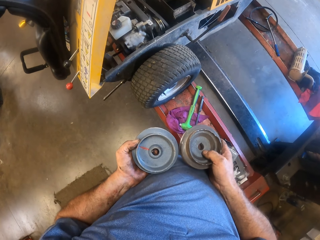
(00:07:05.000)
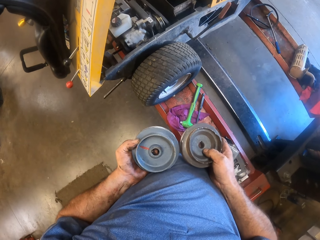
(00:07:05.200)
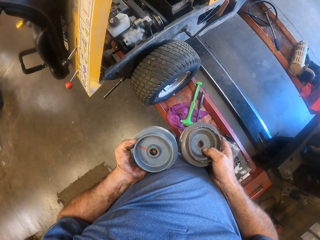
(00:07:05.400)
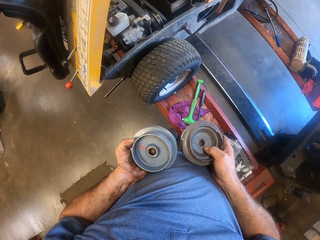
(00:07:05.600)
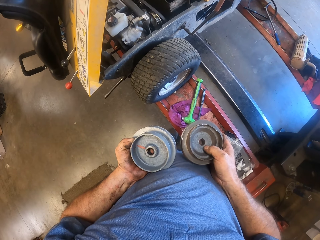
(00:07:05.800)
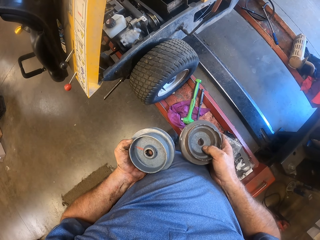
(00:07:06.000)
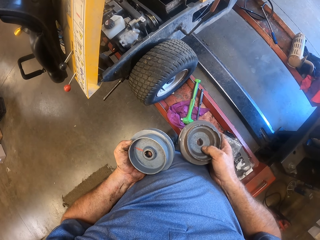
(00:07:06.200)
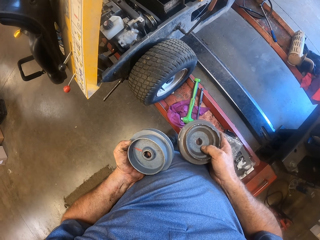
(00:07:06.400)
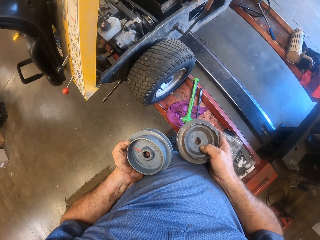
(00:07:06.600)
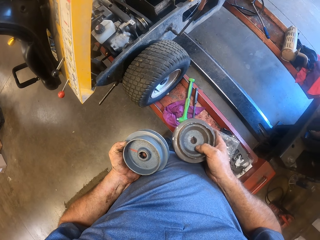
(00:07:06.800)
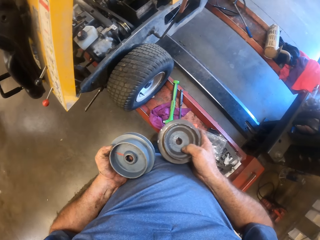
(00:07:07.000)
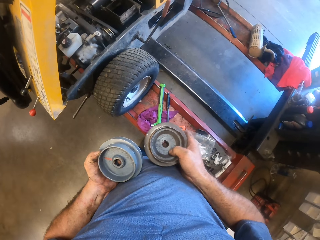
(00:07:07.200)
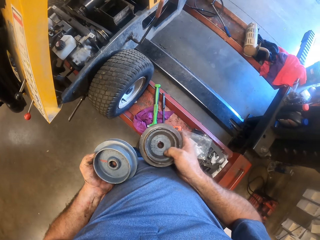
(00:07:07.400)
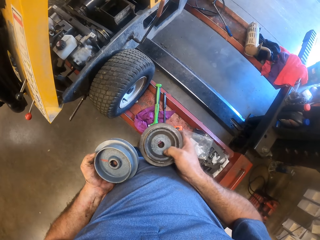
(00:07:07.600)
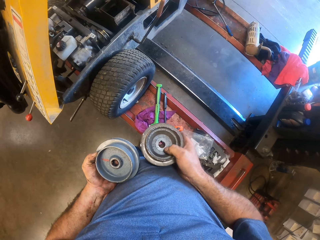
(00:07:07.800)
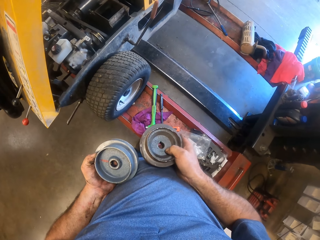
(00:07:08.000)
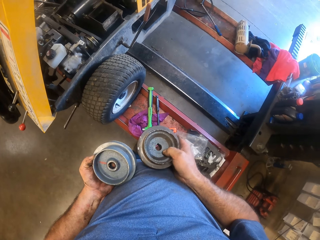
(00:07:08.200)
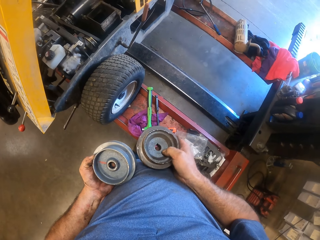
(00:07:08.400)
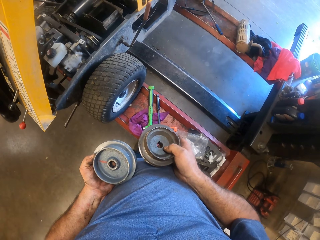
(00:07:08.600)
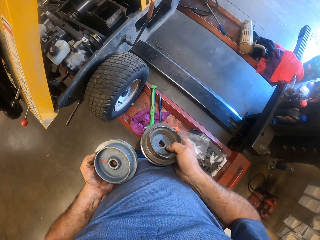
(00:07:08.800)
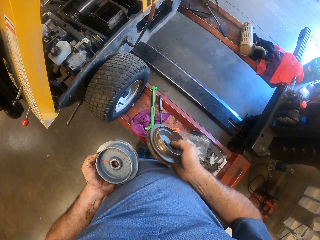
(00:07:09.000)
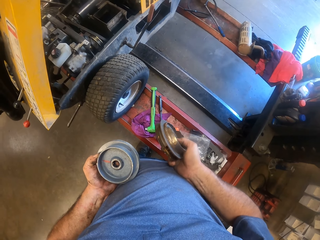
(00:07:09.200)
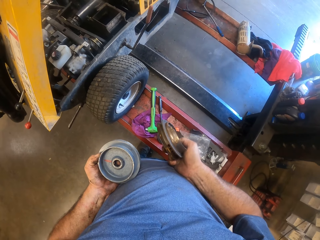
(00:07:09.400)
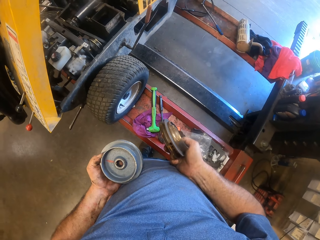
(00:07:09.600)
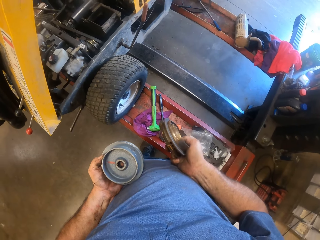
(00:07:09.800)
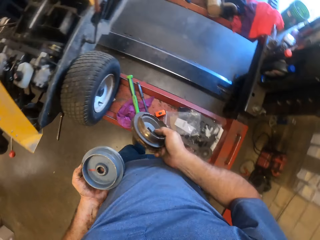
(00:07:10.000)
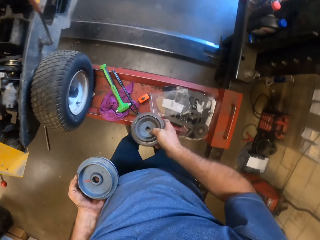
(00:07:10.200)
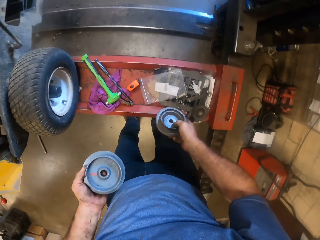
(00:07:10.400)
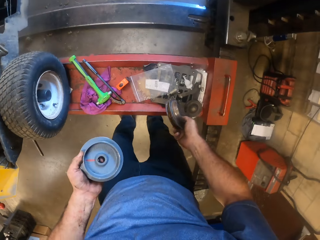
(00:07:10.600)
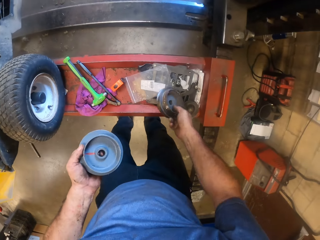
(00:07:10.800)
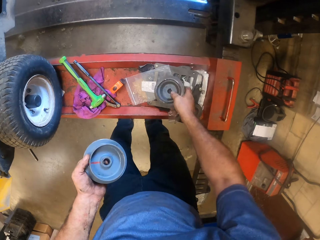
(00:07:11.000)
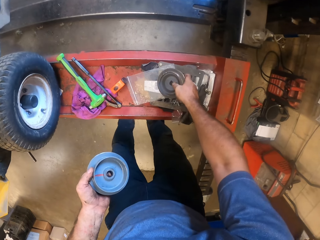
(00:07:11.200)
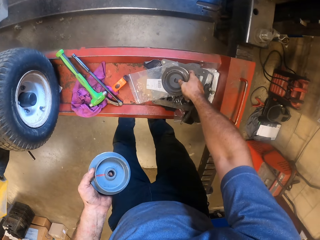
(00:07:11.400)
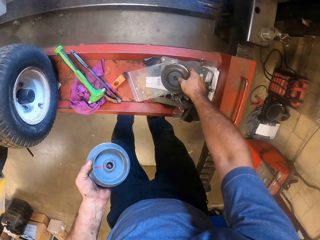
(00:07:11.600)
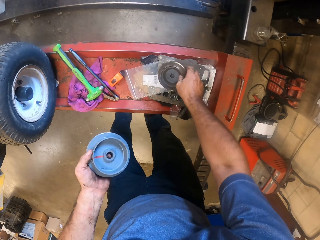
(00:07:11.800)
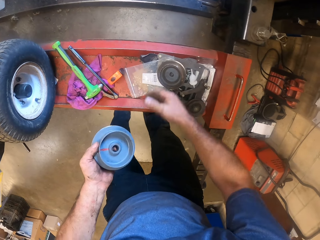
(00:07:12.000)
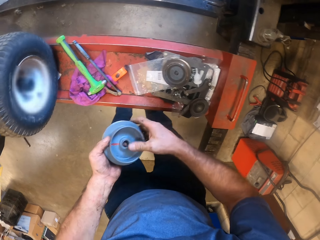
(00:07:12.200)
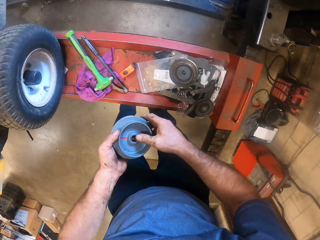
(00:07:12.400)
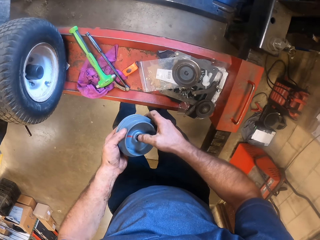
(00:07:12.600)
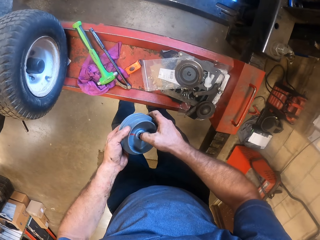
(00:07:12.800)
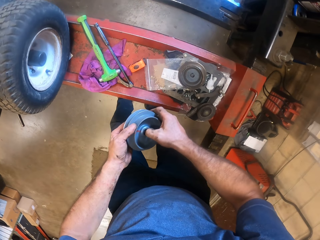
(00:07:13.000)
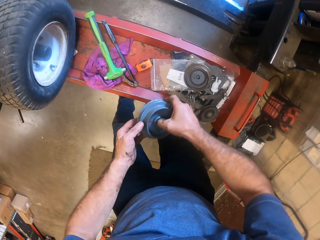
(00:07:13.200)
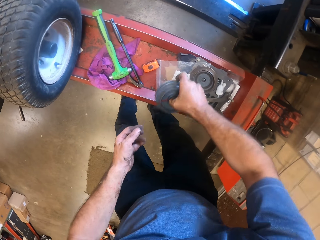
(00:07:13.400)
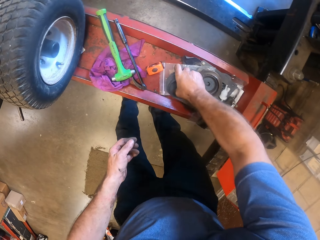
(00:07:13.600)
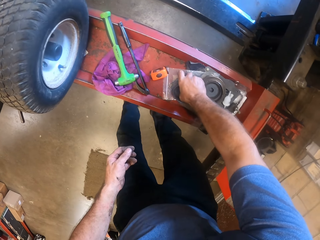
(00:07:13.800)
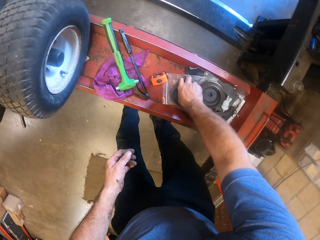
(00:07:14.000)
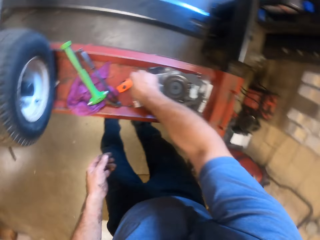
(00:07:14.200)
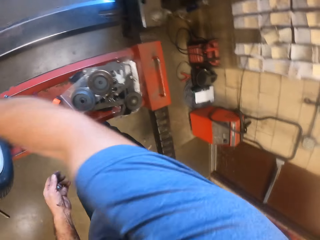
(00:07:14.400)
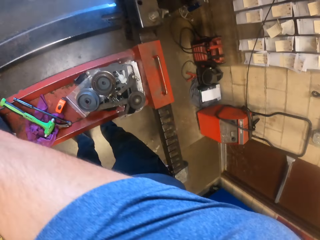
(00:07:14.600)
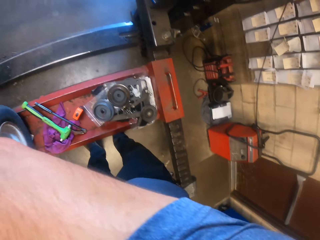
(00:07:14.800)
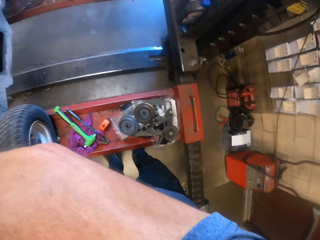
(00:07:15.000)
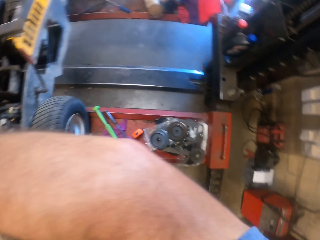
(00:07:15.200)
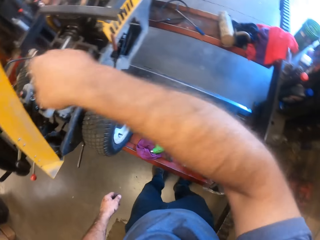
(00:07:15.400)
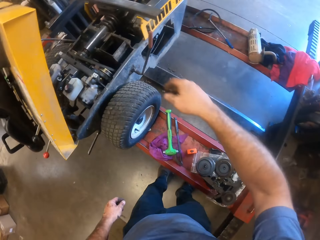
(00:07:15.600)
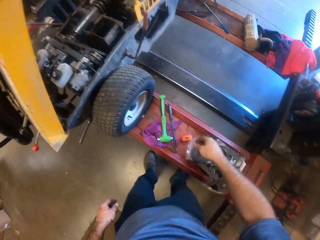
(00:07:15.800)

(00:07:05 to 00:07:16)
The camera wearer drops the broken clutch drum on the top of the other metal beam with his right hand. He passes the clutch drum from his left hand to his right hand. He drops the clutch drum on the top of the other metal beam with his right hand. He cleans sweat from his face with his right hand. He stares around.

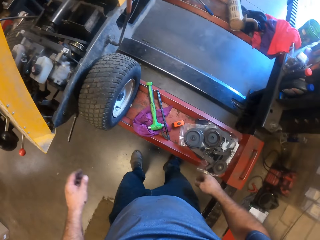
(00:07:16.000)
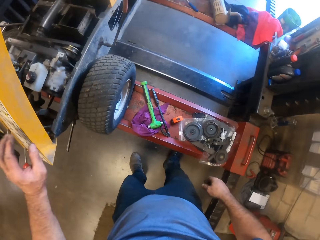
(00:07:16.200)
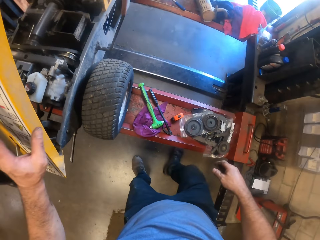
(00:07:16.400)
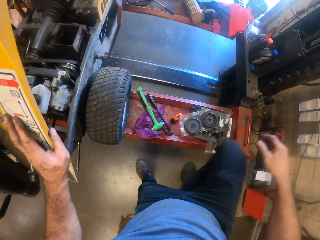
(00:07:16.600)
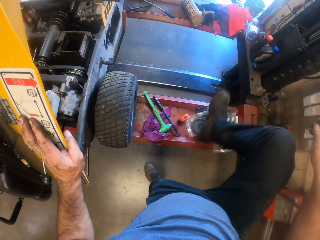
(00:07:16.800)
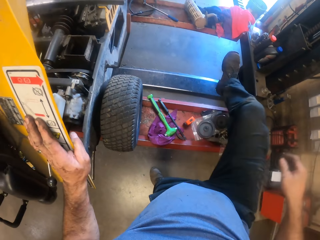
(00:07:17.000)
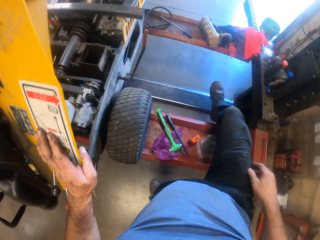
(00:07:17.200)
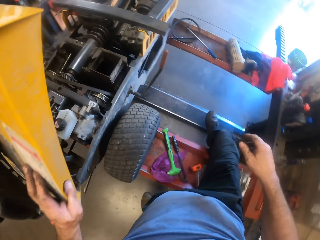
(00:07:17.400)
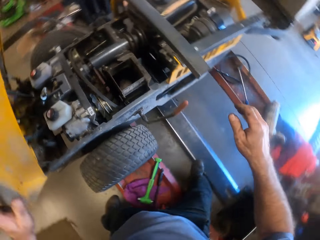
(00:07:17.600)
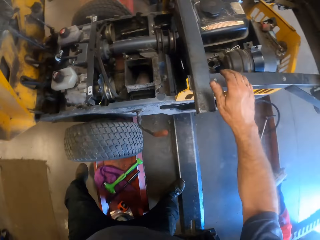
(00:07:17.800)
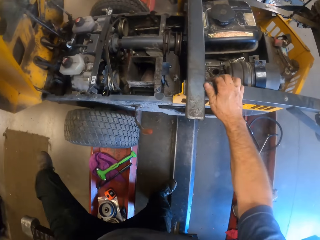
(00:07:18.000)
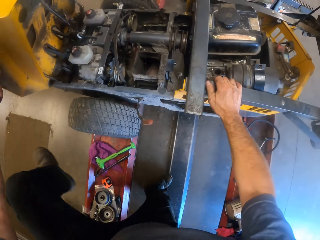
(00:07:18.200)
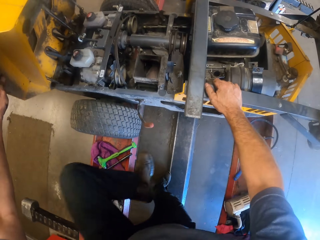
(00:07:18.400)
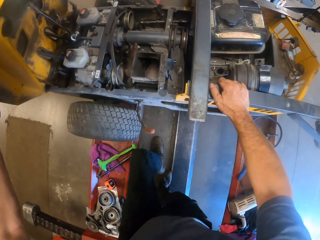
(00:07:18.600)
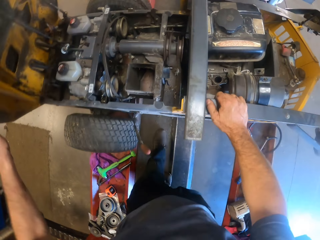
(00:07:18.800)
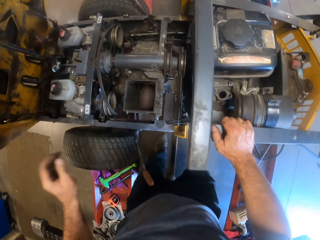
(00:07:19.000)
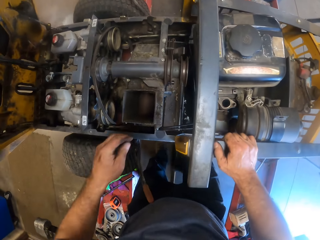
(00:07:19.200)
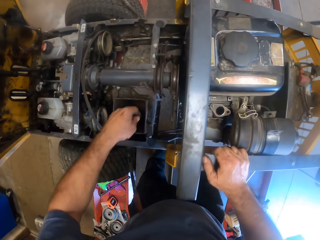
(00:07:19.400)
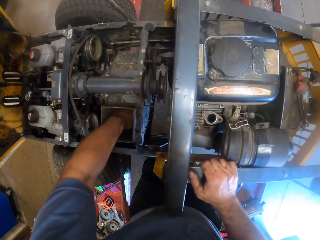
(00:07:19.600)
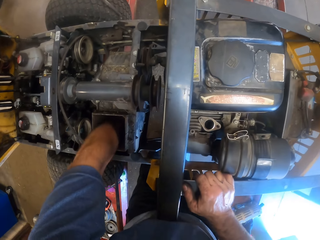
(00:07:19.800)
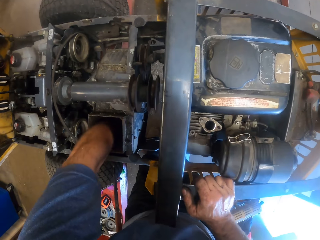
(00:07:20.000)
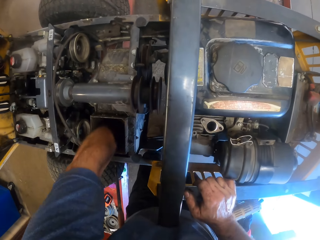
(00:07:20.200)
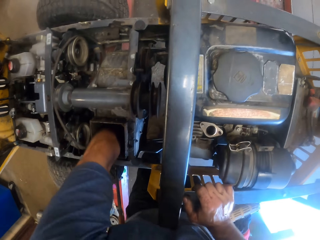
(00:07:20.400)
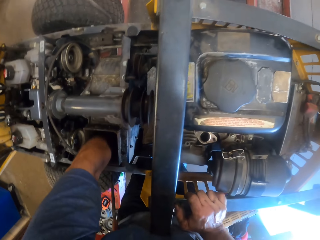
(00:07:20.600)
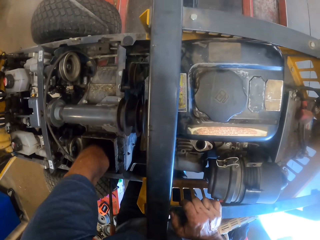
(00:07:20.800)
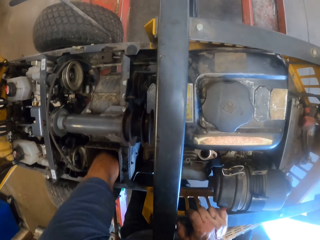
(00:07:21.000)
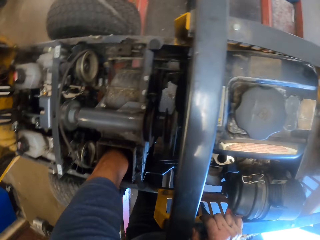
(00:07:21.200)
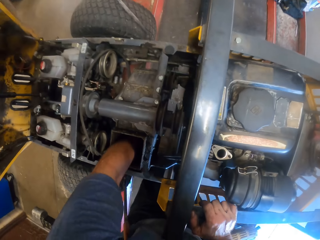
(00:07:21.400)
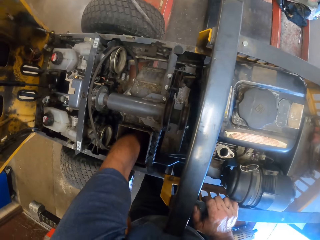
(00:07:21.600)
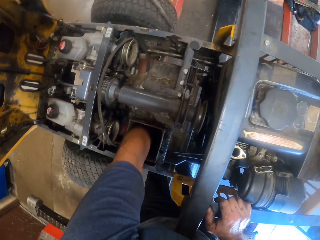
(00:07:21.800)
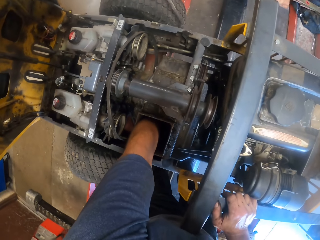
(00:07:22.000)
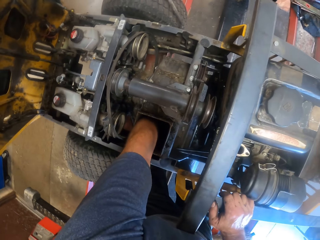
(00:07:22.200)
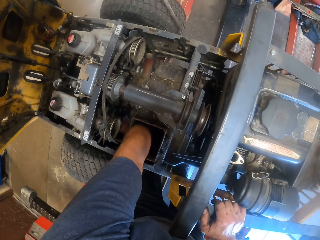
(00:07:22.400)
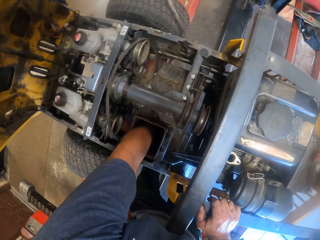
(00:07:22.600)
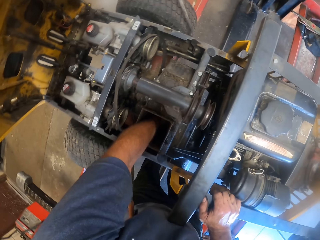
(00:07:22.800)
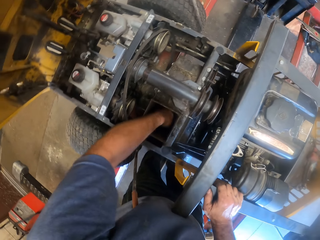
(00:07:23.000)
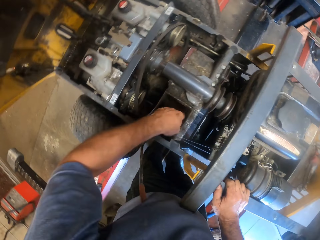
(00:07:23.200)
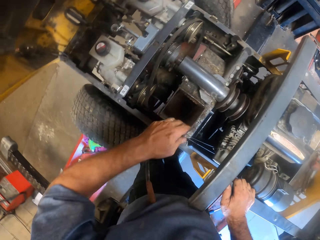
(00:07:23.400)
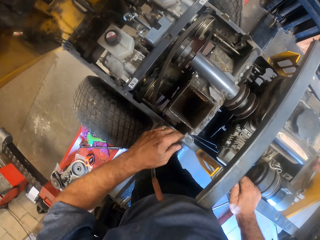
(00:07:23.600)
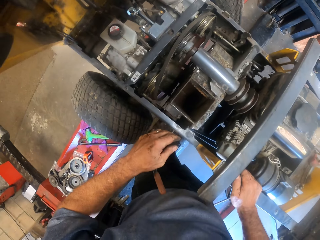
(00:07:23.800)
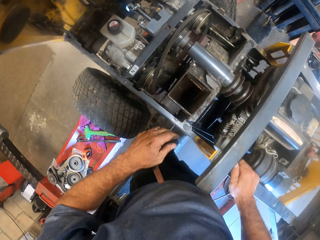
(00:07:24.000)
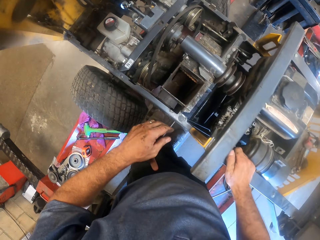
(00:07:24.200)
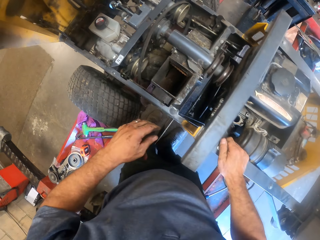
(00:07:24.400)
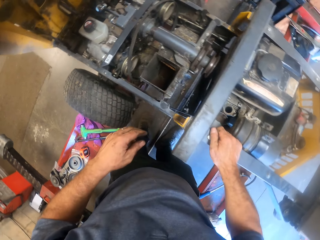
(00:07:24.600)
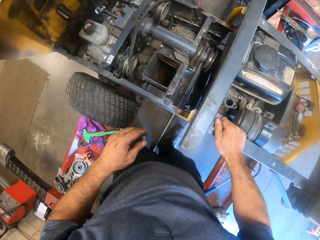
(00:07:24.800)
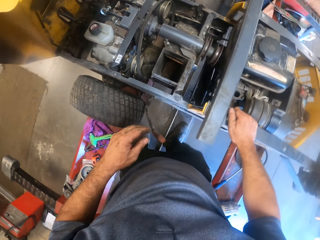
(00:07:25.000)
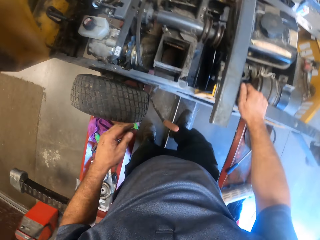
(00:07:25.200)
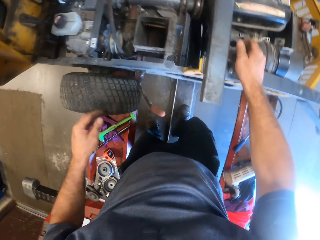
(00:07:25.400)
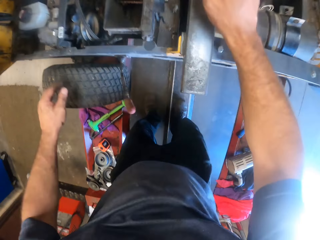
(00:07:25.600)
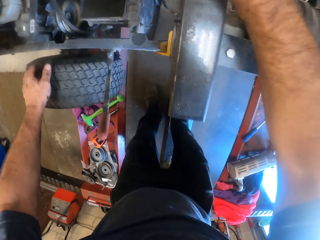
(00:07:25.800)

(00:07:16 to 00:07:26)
The camera wearer puts his right hand on the cover of the lawn mower. He walks over the other metal beam holding up the lawn mower. He puts his right hand on the body of the lawn mower. He puts his left hand into the air inlet of the lawn mower. He fixes a part on the machine. He pushes on the exhaust muffler with his left hand. He pulls out his left hand from the air inlet of the lawn mower. He stares at the machine. He puts his left hand on the wheel of the lawn mower.
